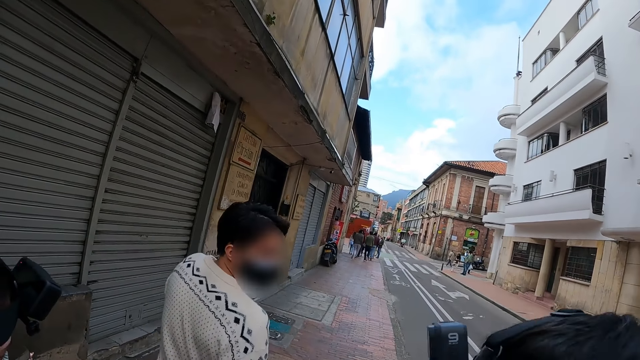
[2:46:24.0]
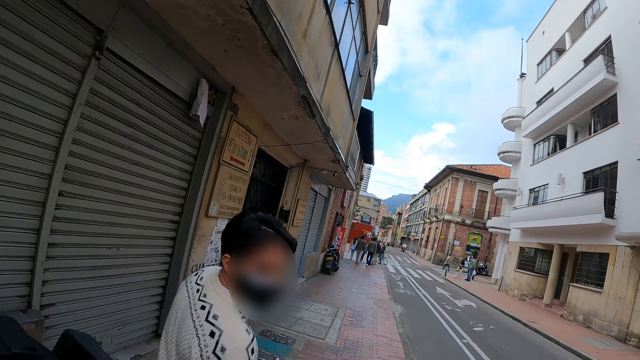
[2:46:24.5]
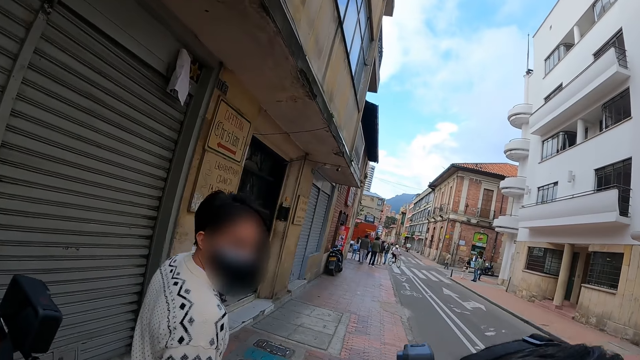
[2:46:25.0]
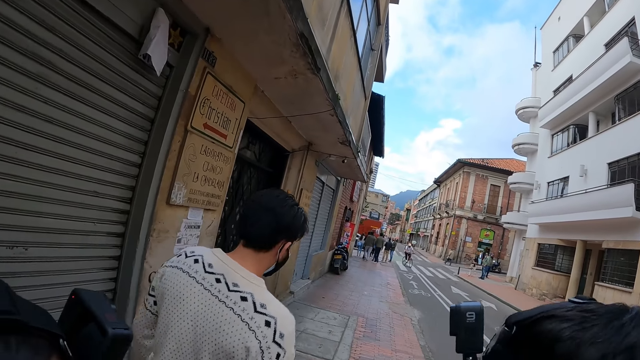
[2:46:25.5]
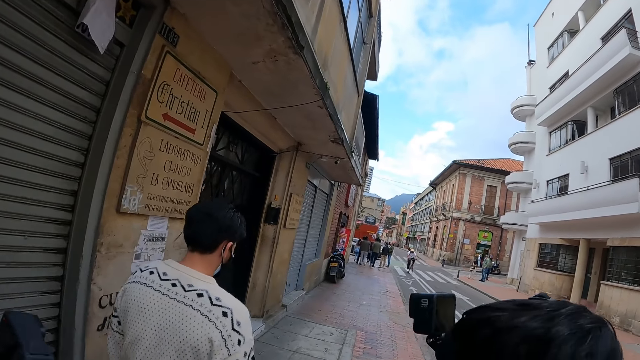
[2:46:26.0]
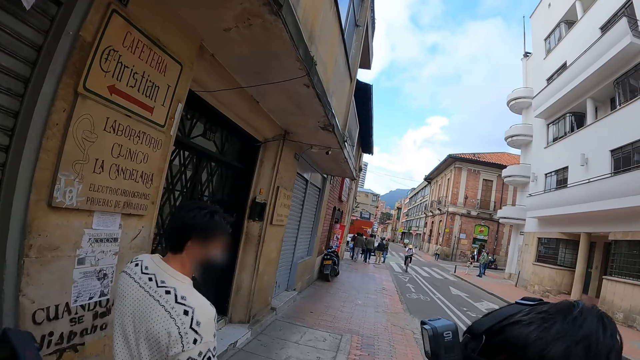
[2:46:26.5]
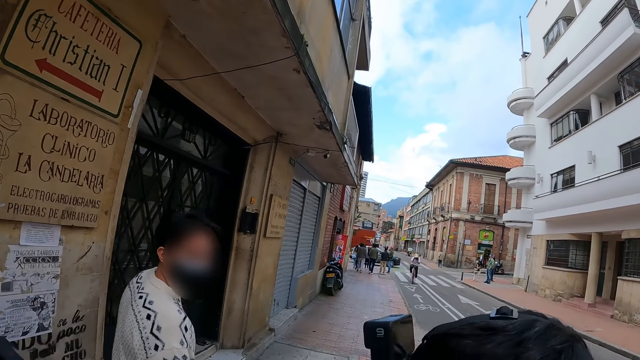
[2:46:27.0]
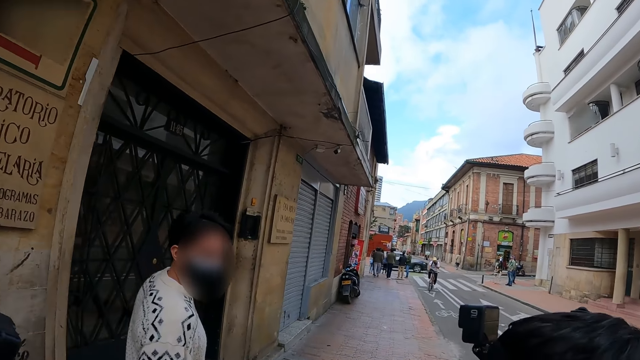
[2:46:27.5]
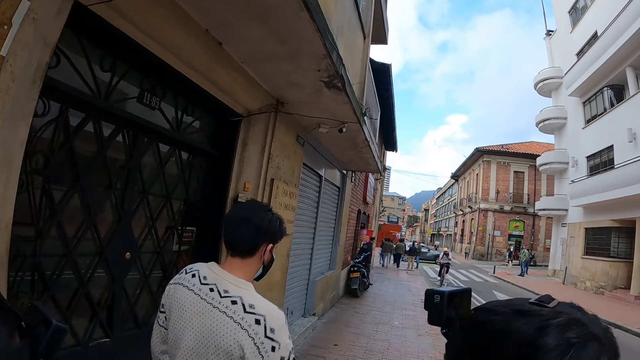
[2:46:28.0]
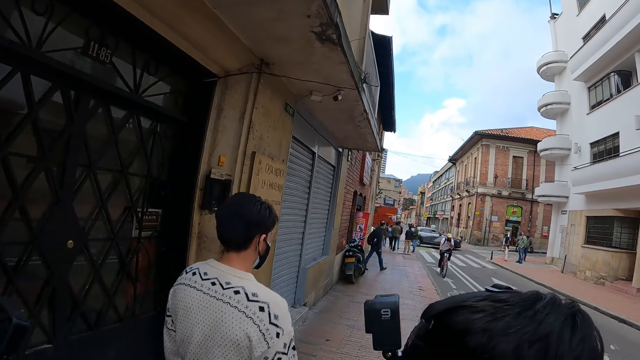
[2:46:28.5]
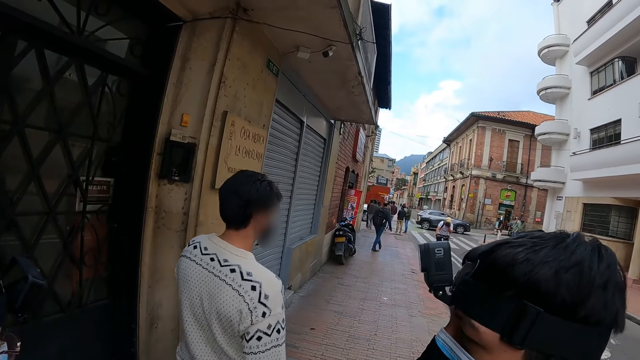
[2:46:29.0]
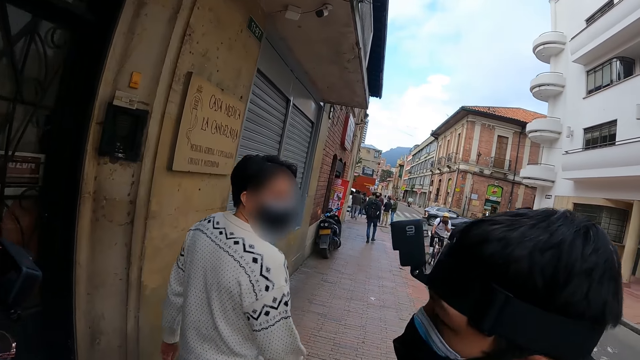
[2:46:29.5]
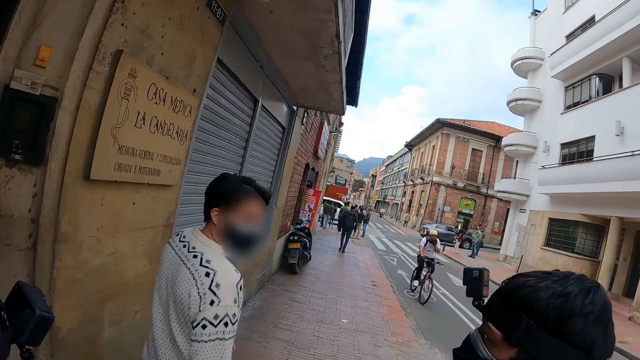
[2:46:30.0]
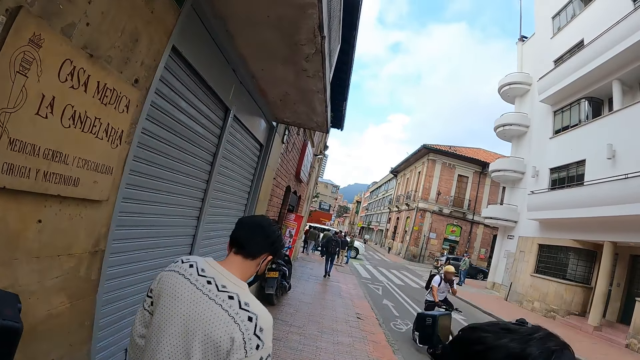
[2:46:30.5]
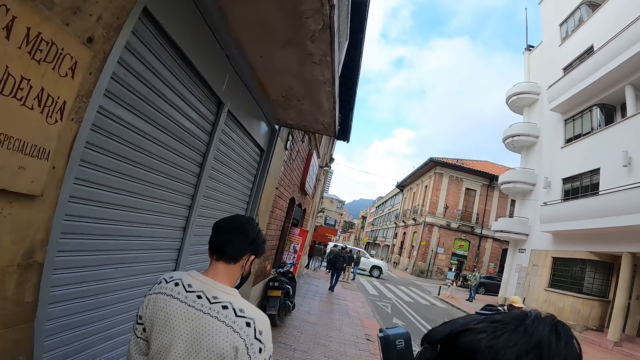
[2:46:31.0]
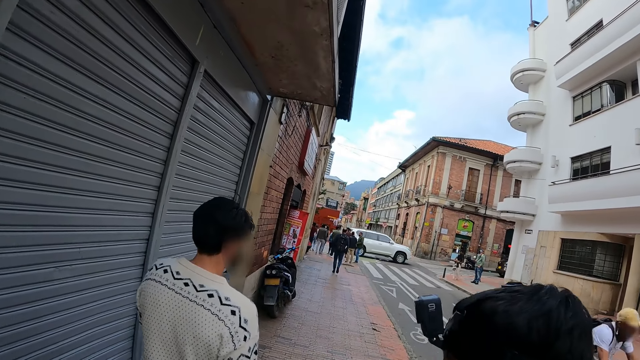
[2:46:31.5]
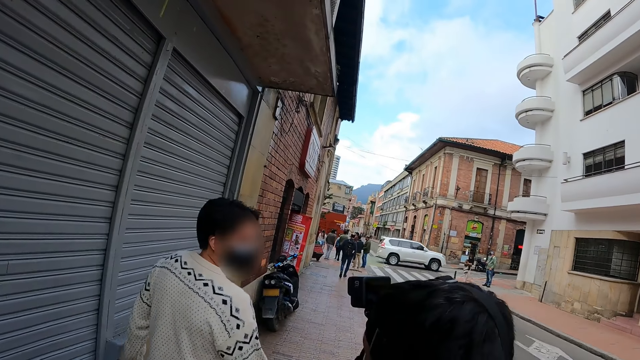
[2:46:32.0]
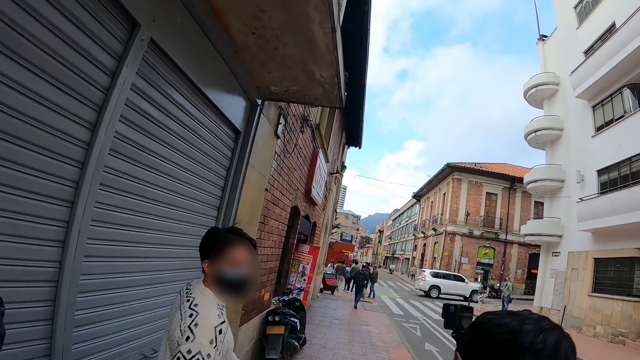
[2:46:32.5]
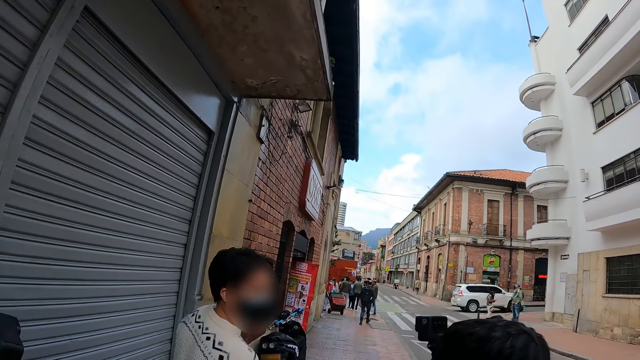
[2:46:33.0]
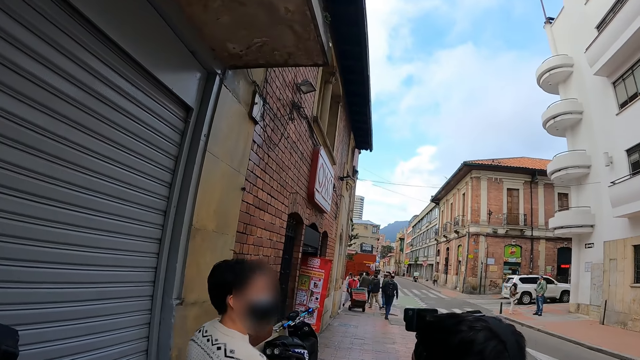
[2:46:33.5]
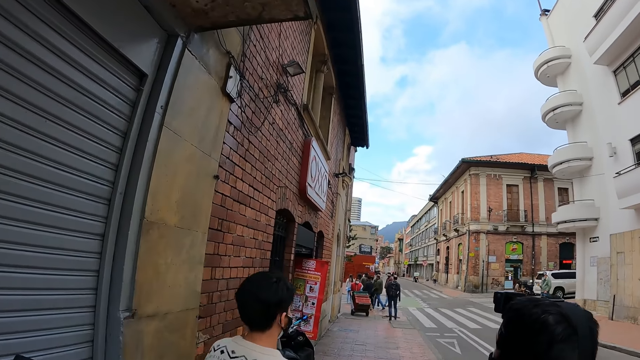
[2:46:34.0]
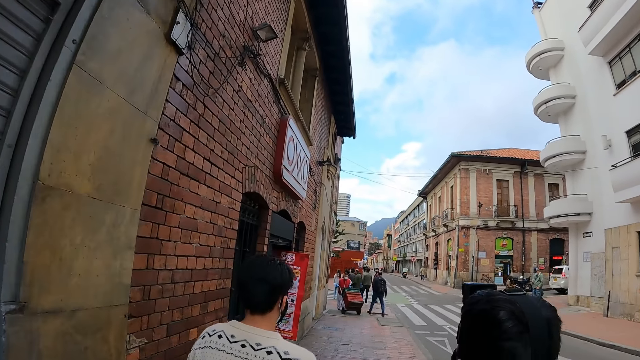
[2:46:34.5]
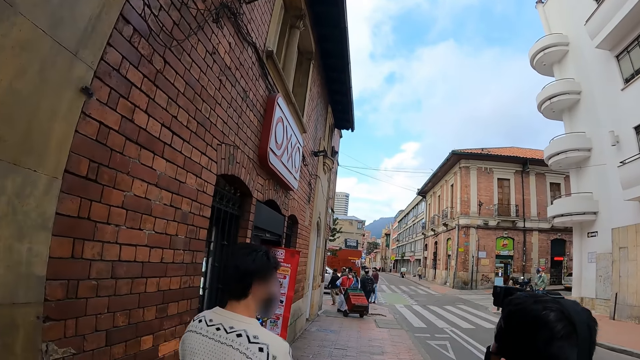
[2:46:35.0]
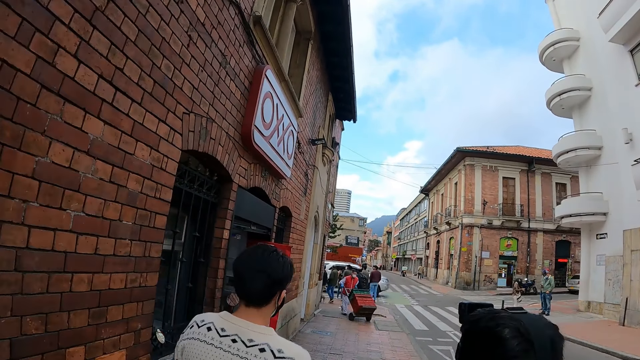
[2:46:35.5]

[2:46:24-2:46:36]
The camera wearer walks in front. They look in front.

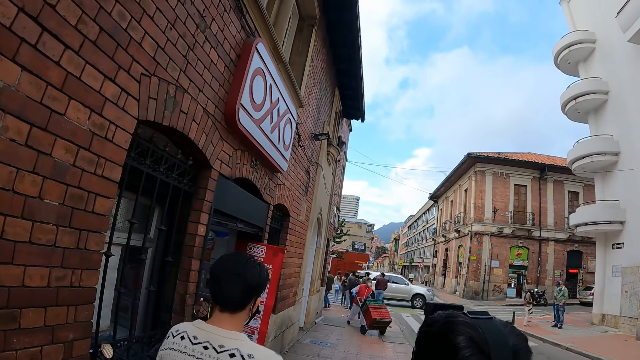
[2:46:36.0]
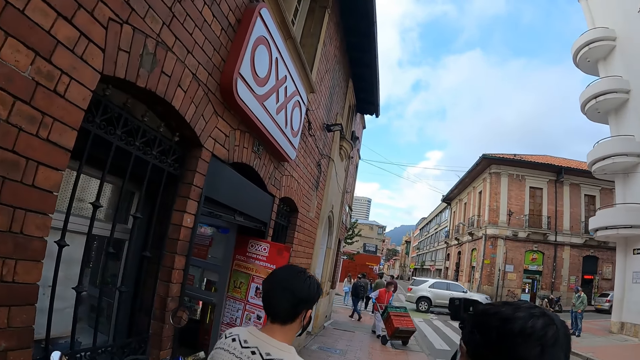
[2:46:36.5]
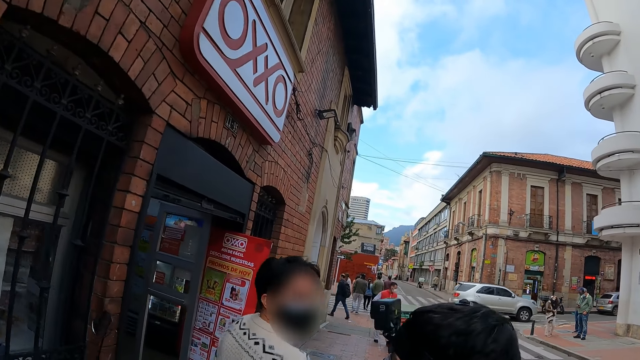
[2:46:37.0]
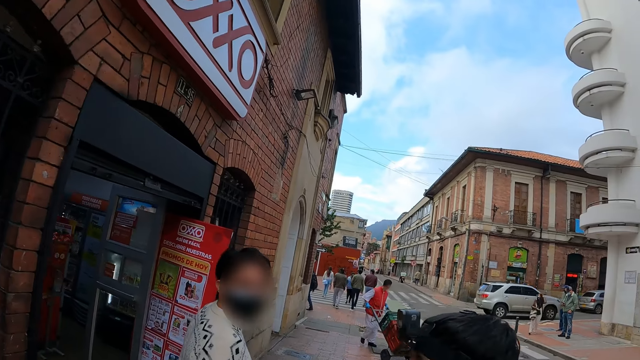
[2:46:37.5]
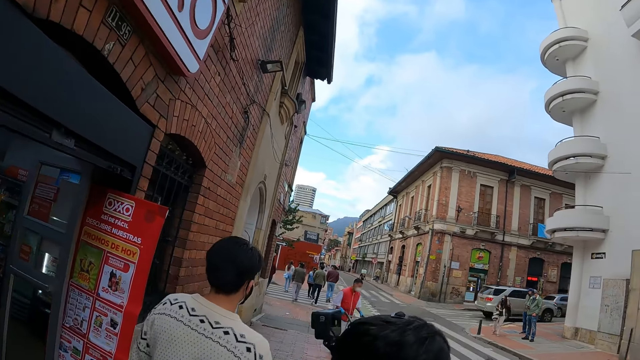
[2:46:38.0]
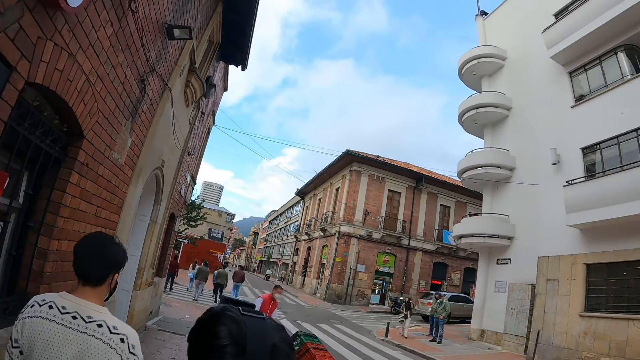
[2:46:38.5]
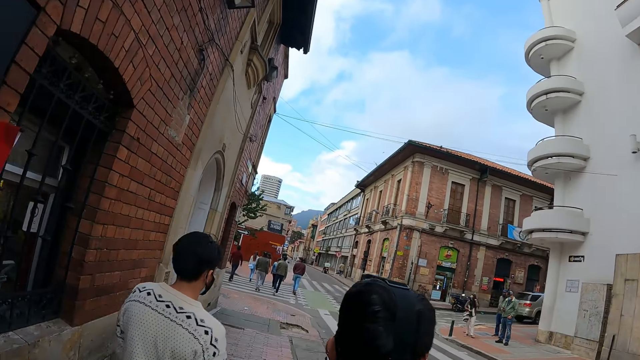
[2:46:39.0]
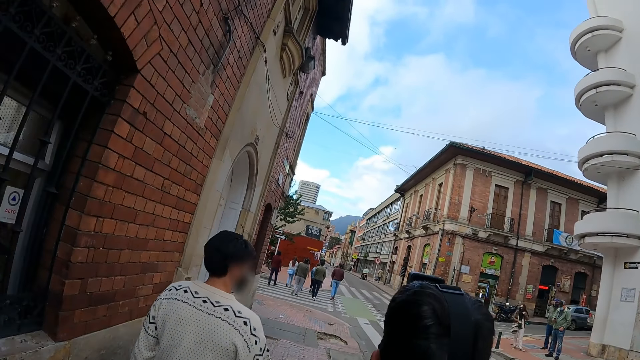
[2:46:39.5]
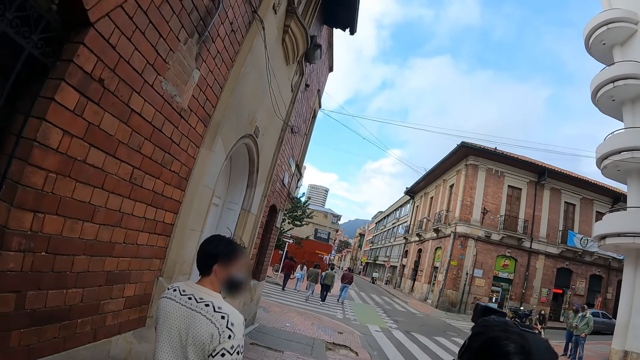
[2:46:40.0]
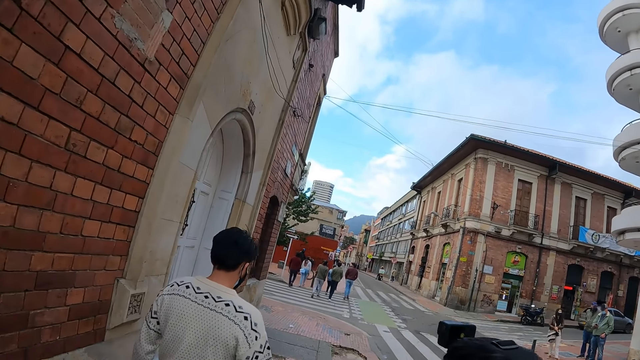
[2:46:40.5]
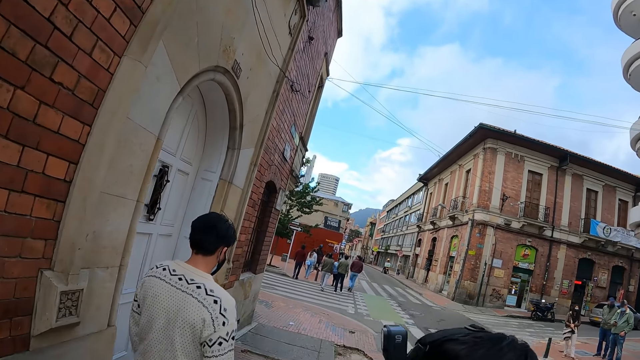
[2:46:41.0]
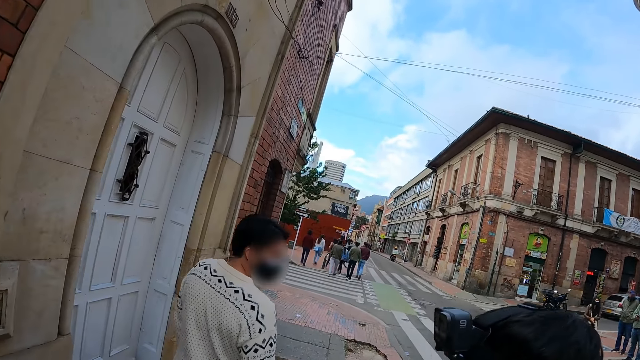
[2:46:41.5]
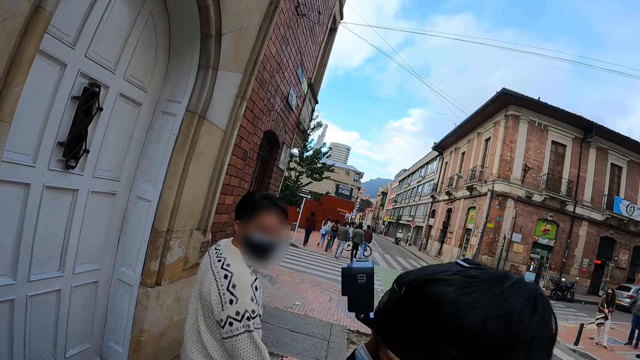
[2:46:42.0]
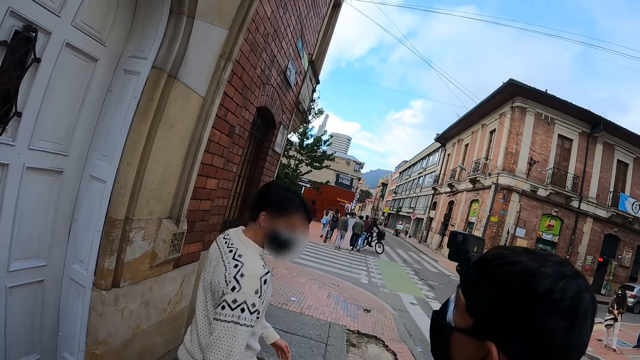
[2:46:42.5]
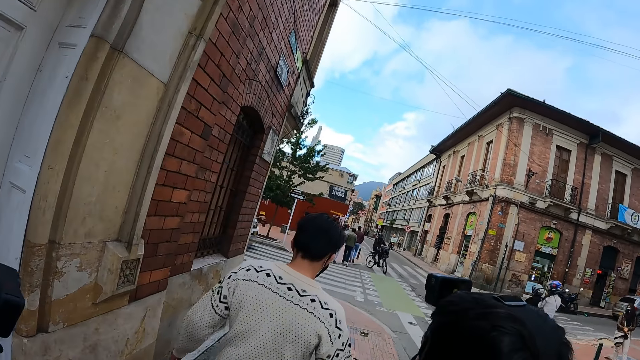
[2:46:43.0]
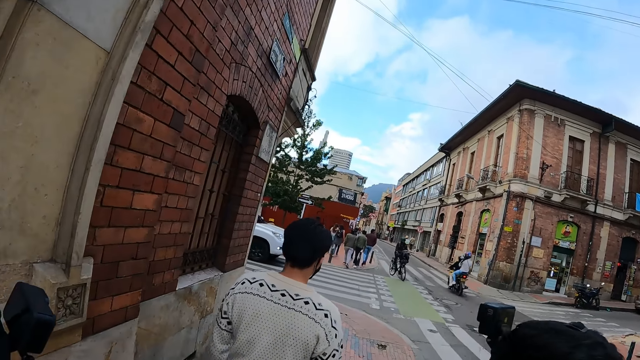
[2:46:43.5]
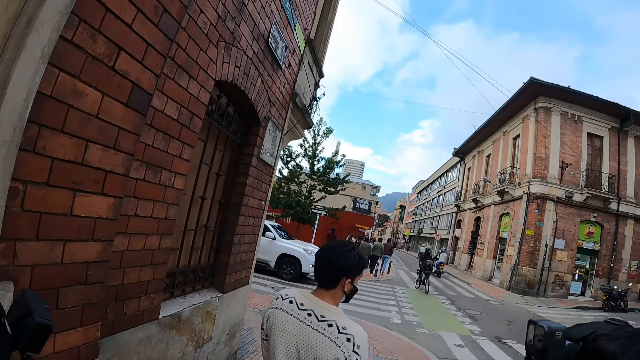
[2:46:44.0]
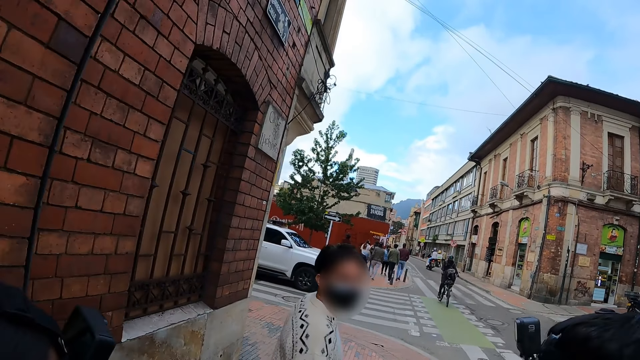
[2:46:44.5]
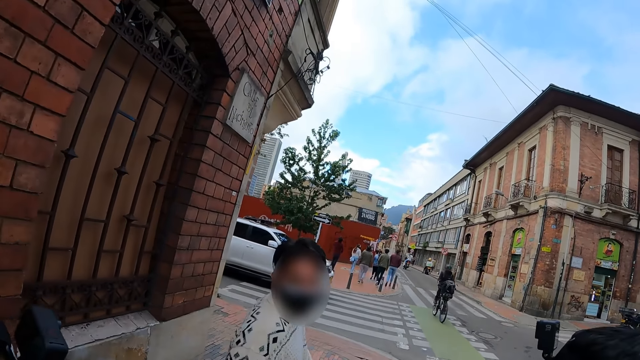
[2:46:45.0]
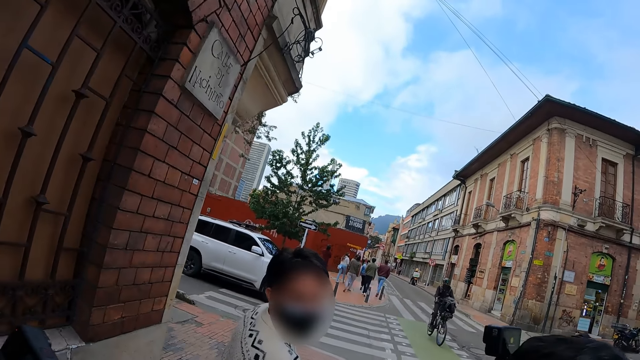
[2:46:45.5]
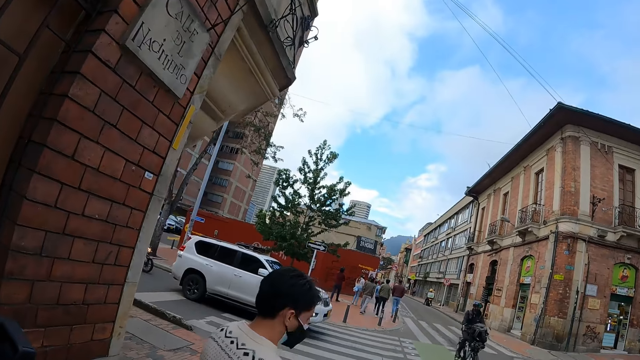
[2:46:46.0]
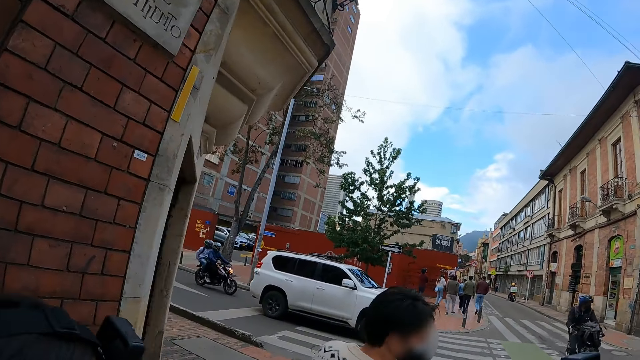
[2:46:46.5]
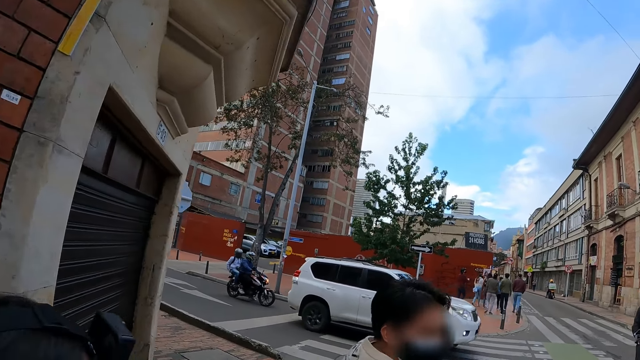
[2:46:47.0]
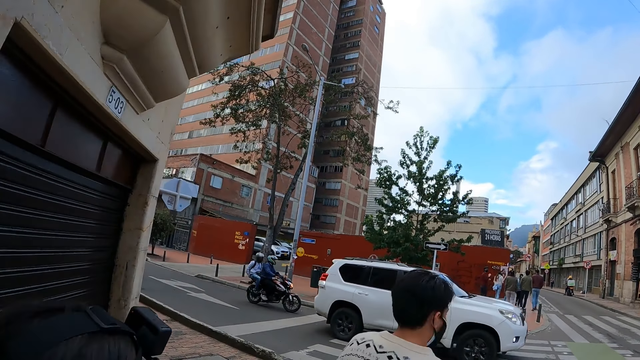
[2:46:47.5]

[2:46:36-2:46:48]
The camera wearer walks in front. They interact with a man.
